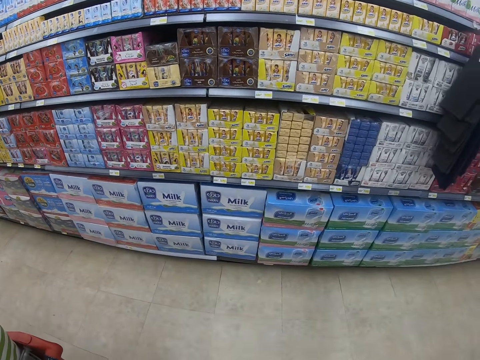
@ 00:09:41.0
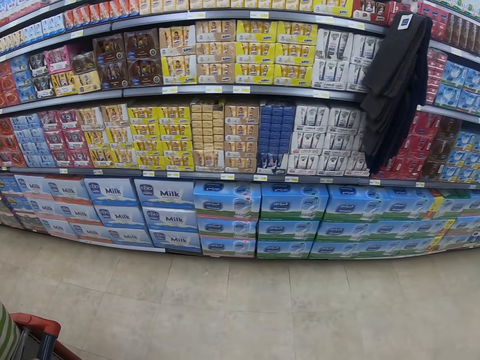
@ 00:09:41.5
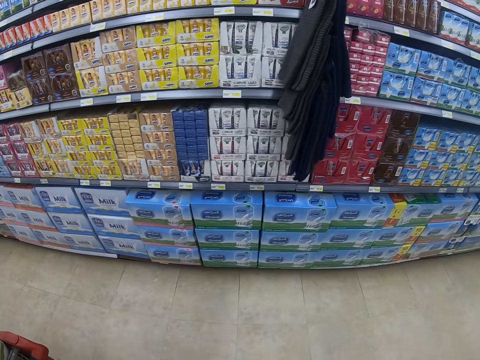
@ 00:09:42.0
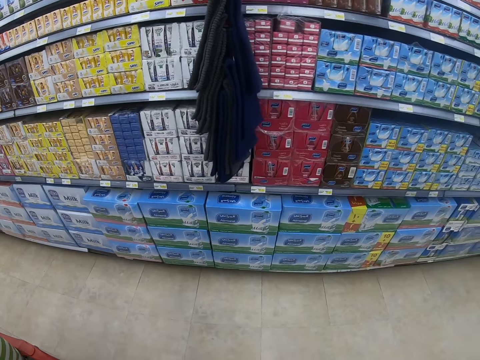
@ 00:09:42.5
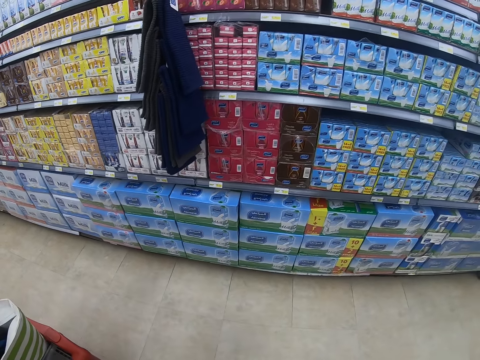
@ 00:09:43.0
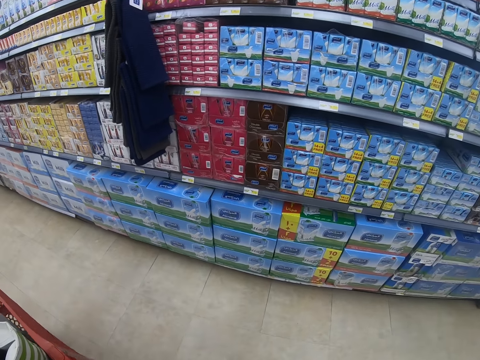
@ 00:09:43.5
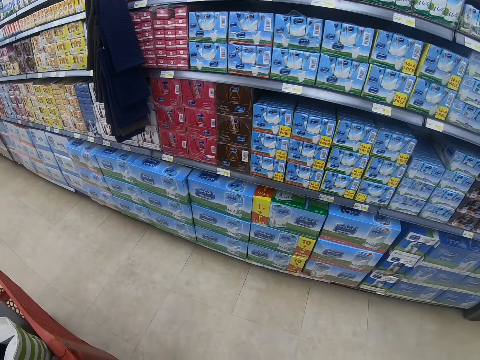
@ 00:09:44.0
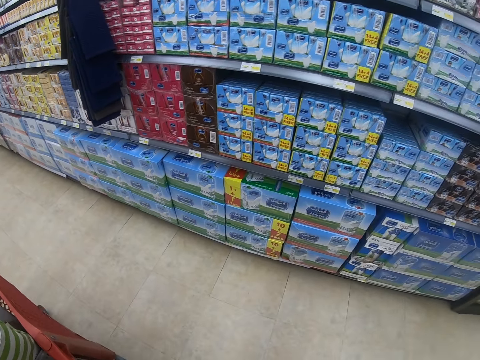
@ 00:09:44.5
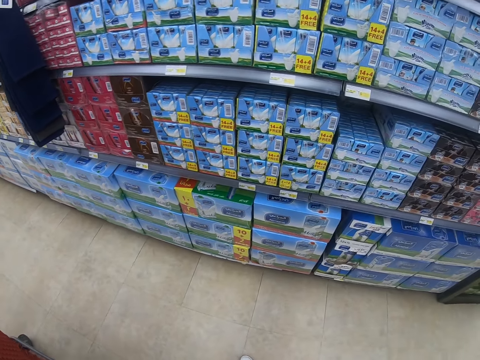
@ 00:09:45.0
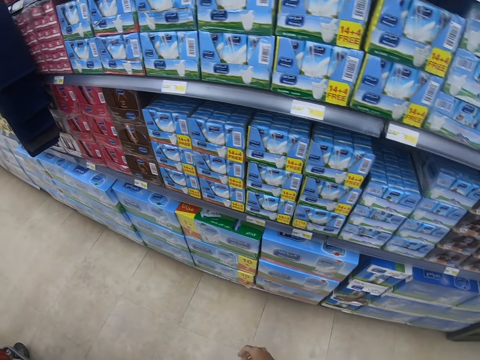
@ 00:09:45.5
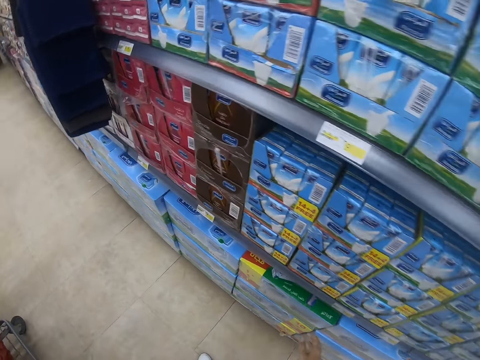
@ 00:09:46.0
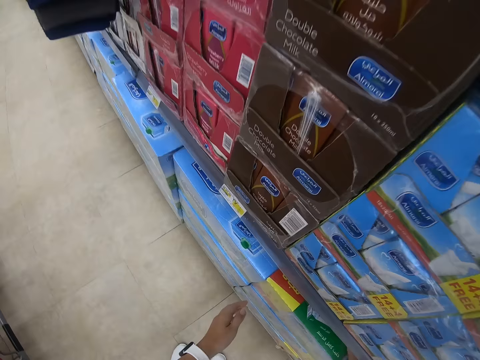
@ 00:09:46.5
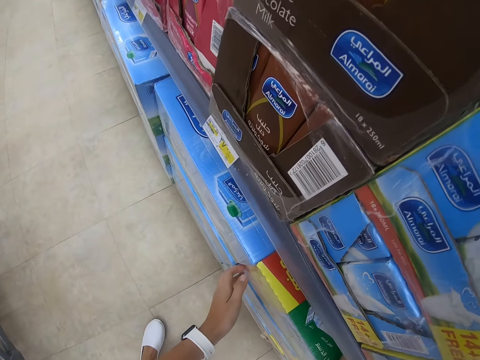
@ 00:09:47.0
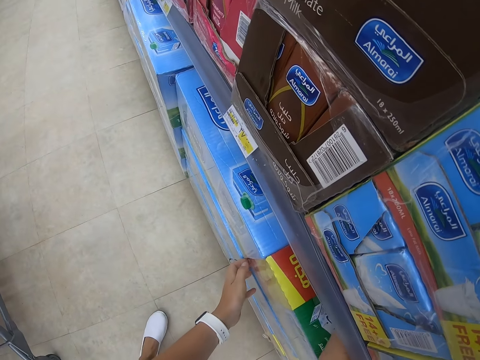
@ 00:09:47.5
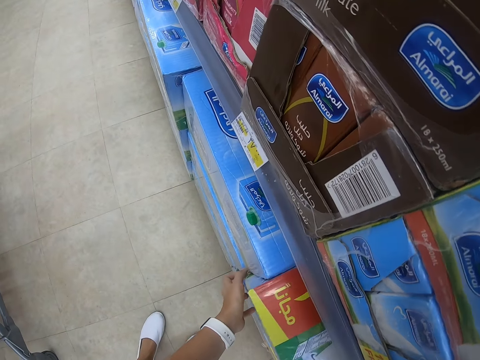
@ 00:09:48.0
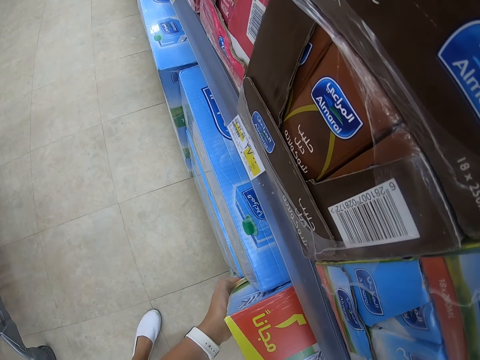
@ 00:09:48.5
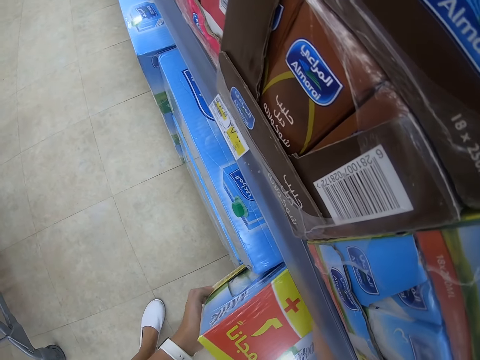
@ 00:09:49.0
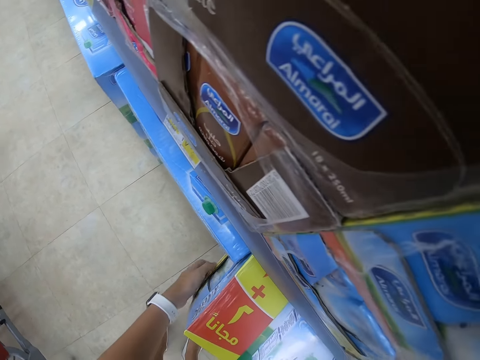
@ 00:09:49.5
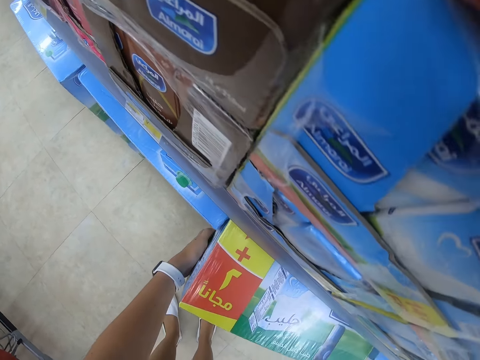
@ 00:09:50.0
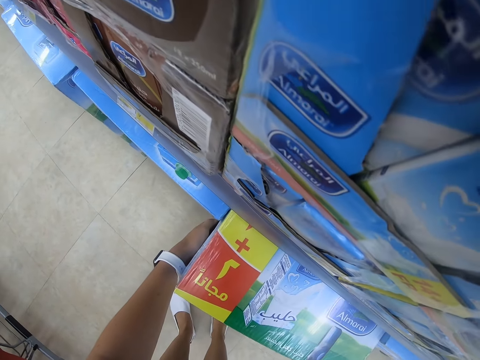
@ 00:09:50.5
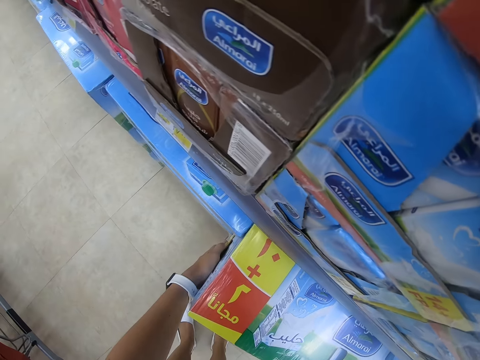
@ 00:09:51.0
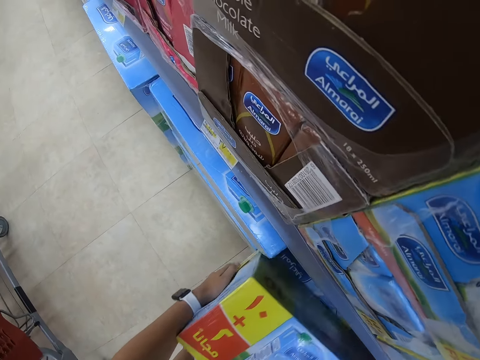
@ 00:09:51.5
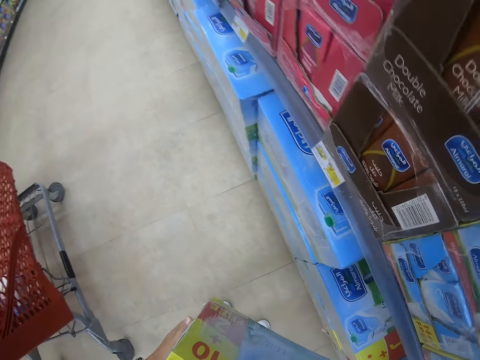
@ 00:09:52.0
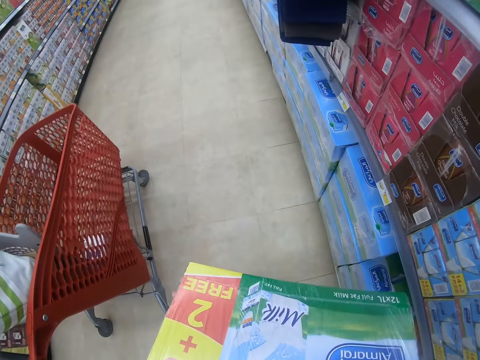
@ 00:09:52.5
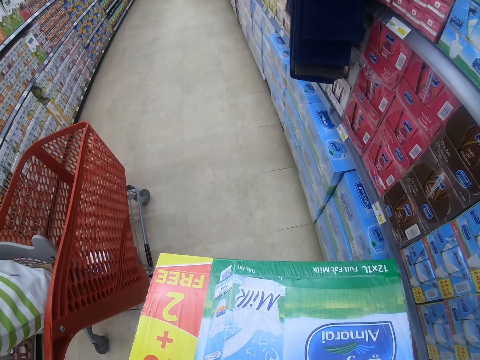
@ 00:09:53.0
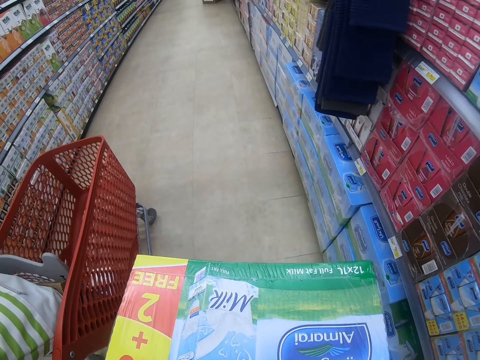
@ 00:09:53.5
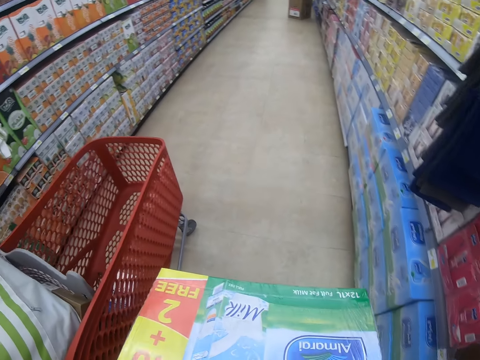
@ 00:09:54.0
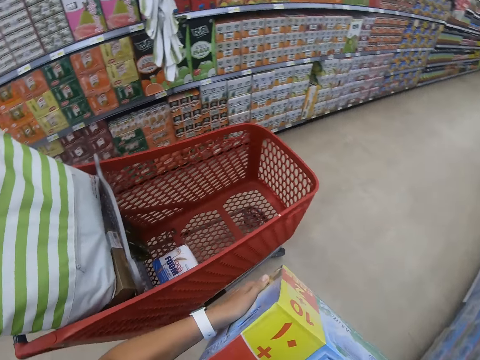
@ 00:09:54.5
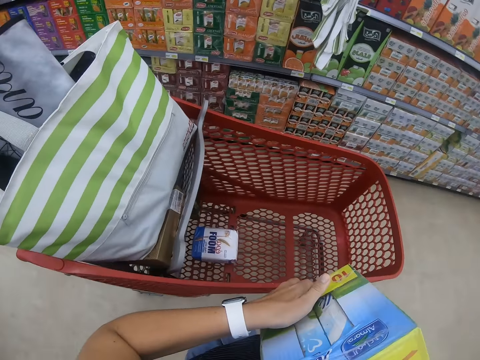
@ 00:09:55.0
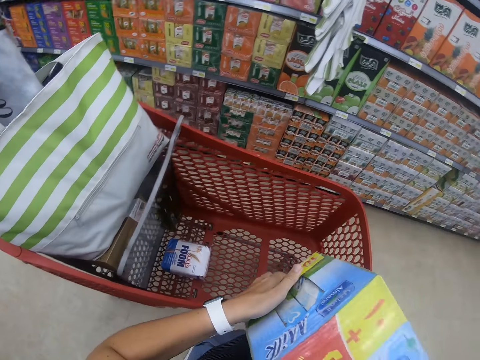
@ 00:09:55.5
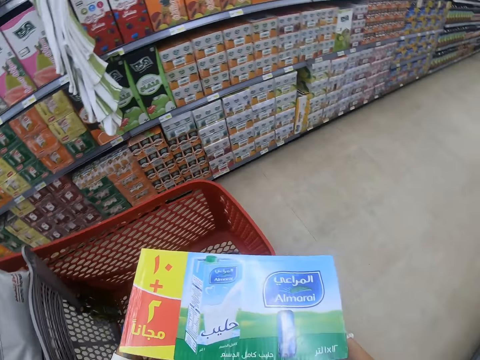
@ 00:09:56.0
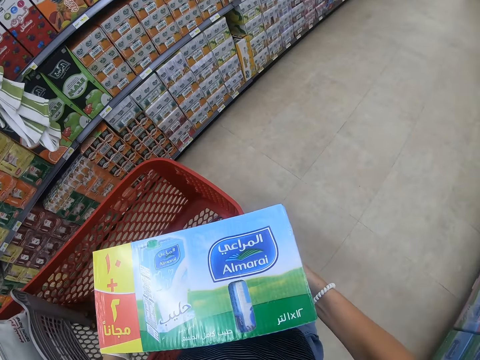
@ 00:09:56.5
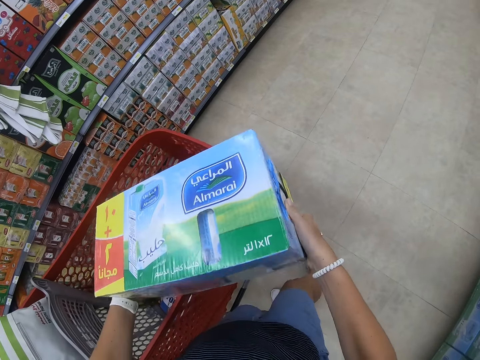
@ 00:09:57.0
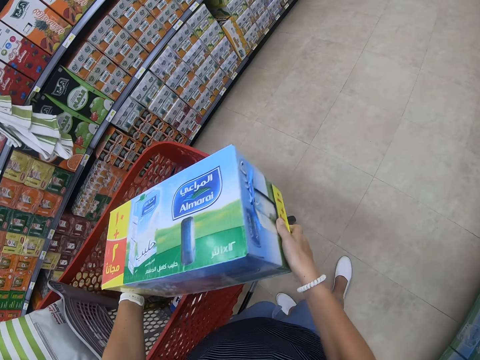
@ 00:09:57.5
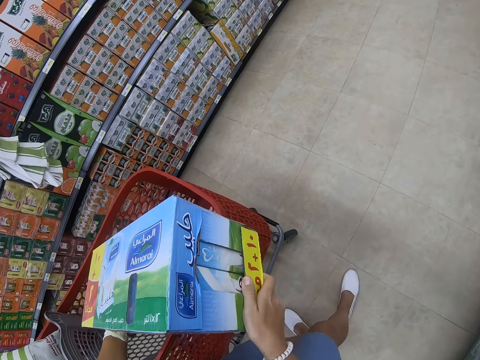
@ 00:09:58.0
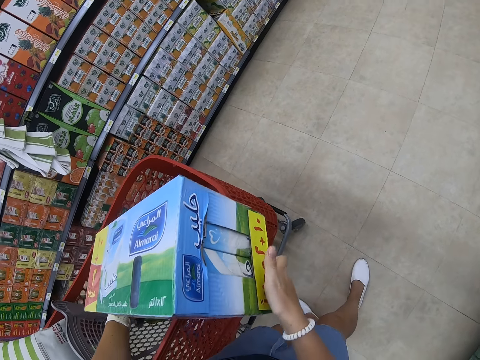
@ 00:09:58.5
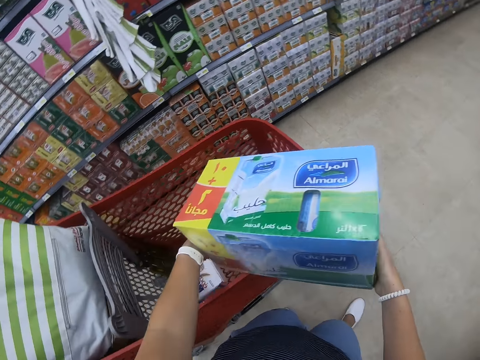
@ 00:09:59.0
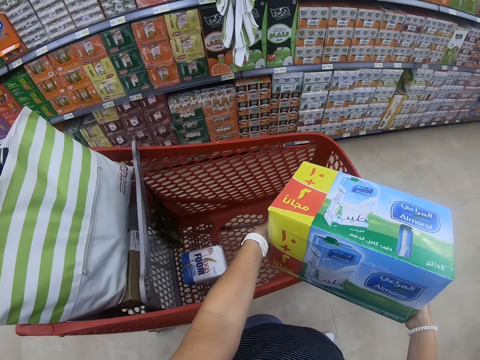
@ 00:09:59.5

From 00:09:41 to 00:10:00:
The camera wearer looks at the shelf. They pick up the box from the shelf. They put the box on the trolley. They look at the box.

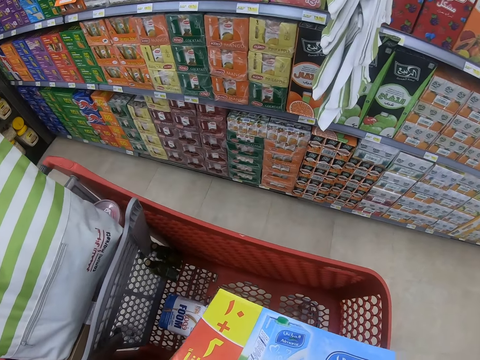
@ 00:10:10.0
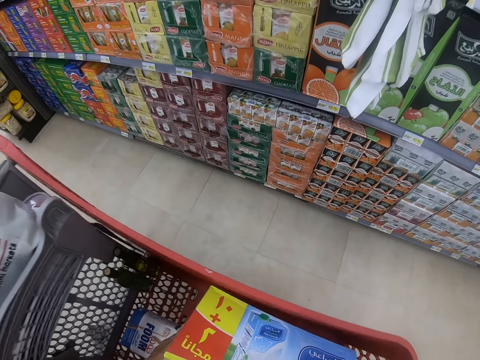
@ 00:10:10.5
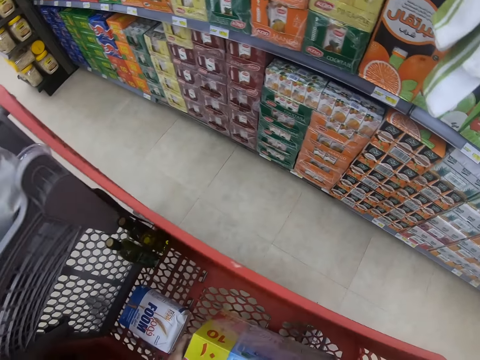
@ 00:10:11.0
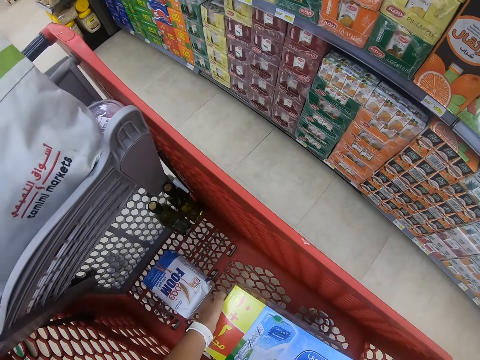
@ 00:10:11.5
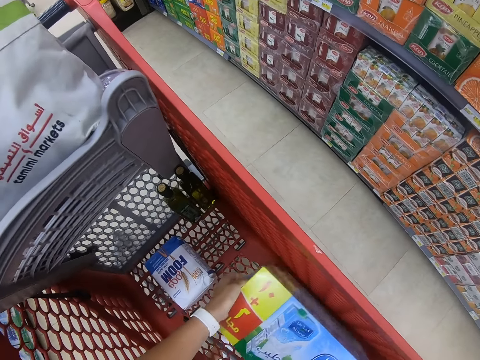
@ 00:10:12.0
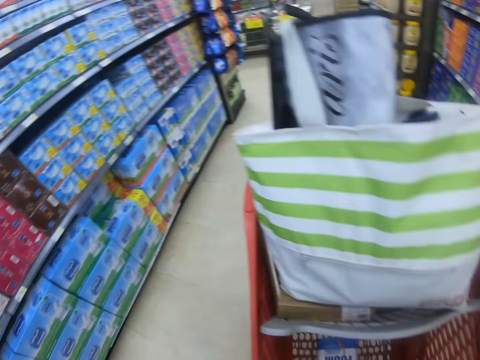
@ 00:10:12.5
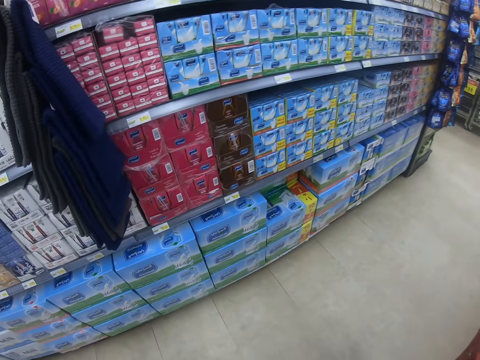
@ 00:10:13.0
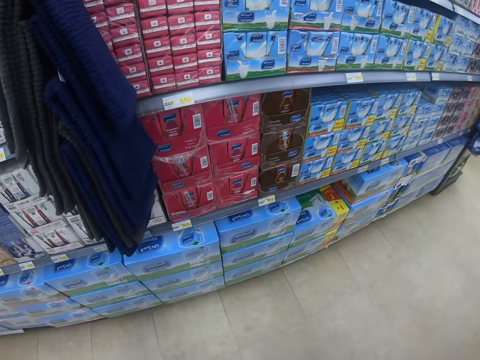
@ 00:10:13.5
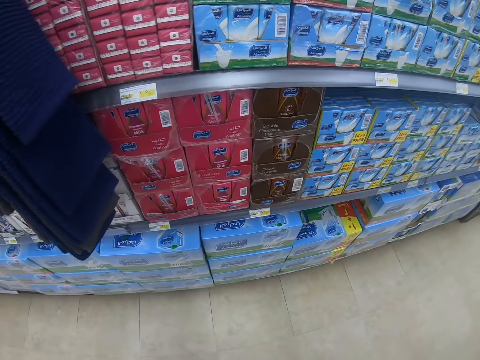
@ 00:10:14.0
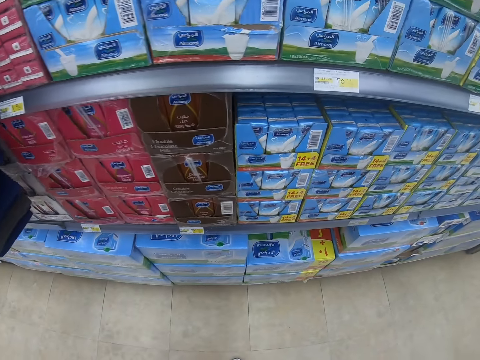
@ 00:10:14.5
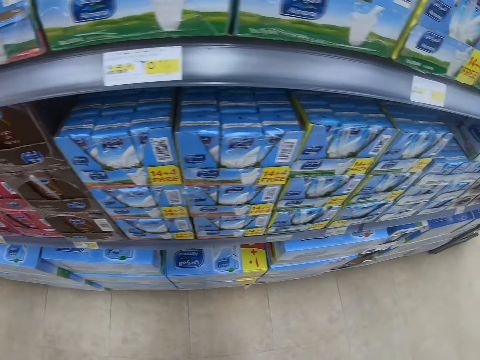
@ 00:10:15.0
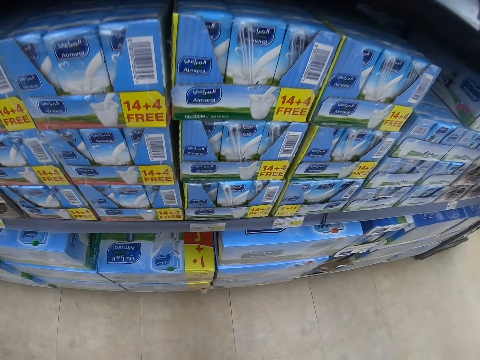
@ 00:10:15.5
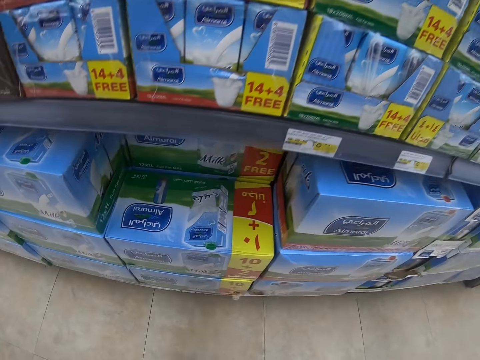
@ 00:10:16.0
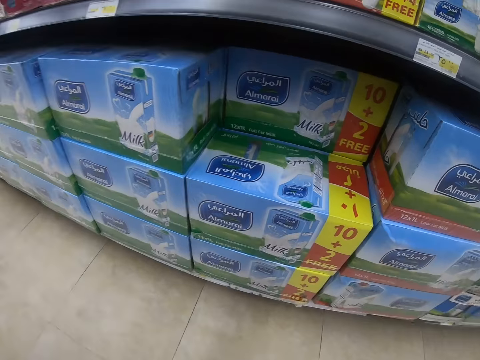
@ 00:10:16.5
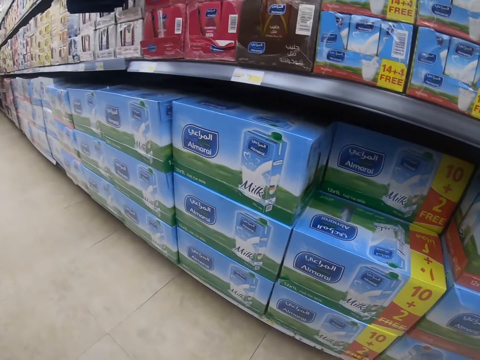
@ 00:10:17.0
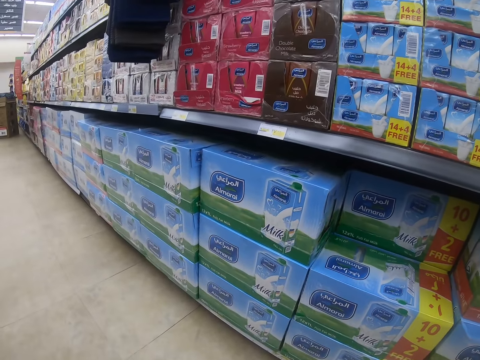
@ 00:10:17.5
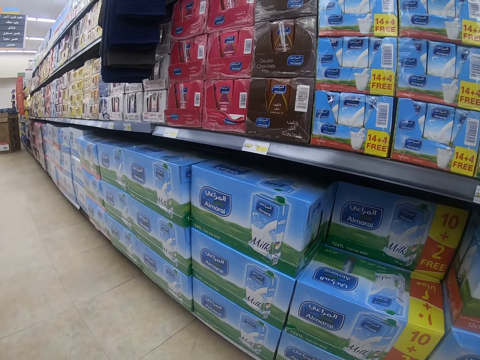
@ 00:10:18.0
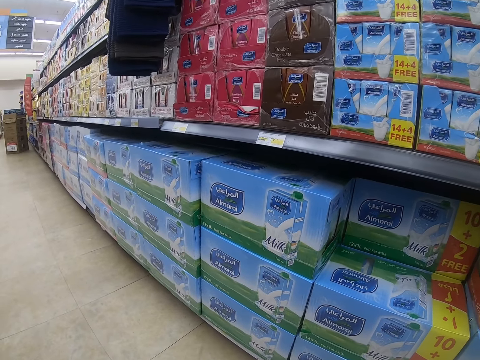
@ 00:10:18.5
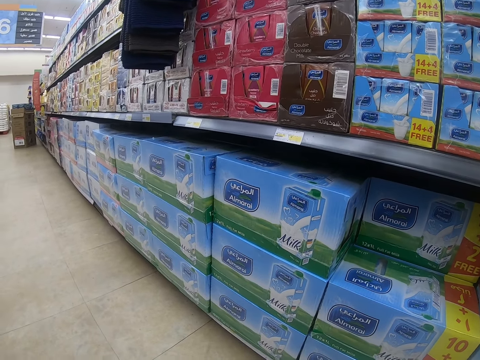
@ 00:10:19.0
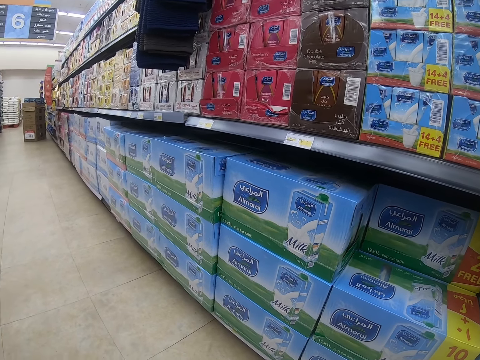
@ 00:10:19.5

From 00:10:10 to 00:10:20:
The camera wearer places the milk package inside the trolley. They step forward. They look around the shelf and walk around the supermarket.
